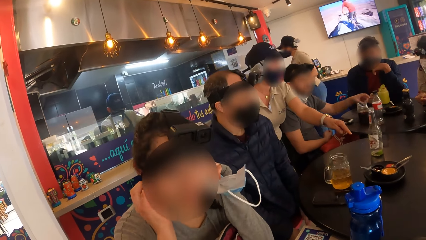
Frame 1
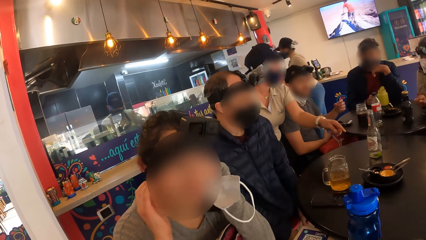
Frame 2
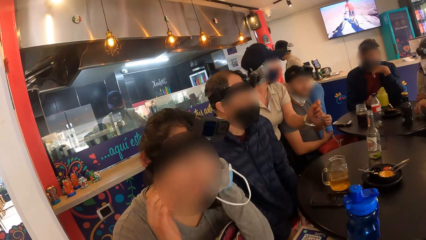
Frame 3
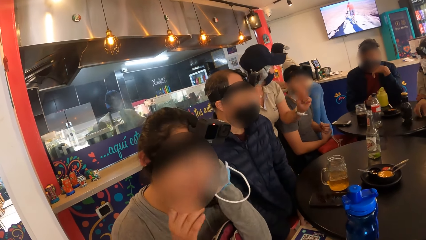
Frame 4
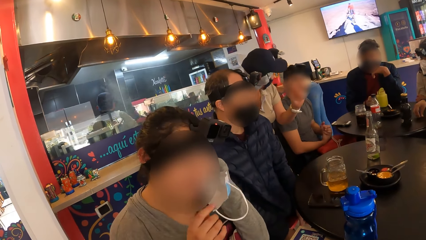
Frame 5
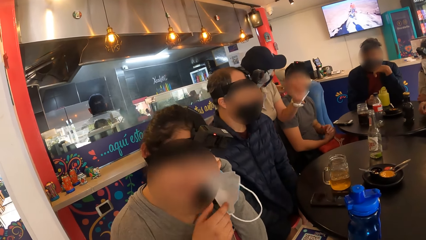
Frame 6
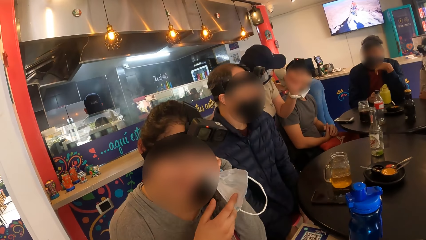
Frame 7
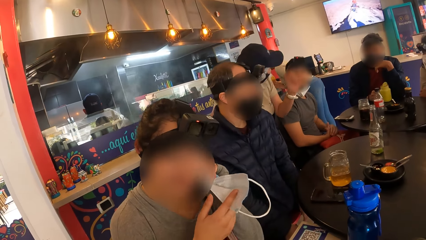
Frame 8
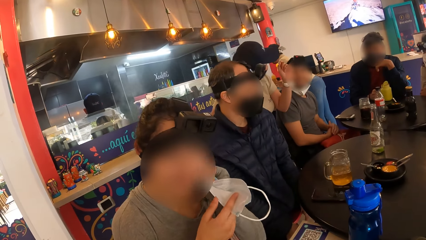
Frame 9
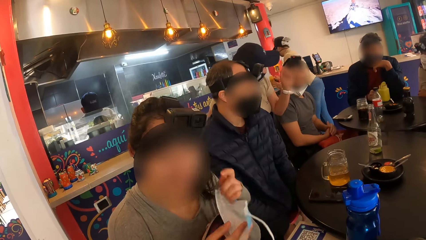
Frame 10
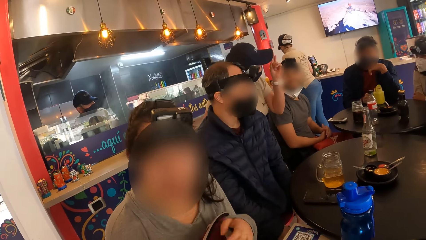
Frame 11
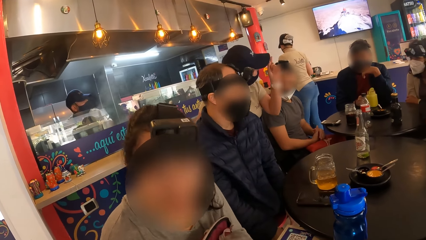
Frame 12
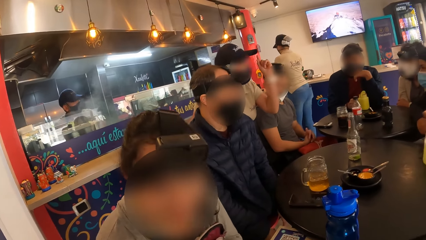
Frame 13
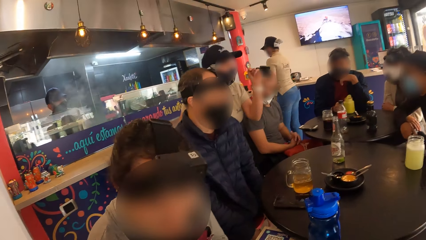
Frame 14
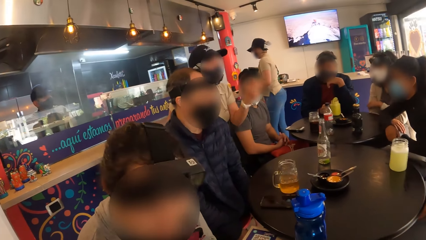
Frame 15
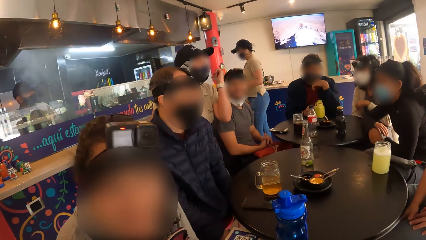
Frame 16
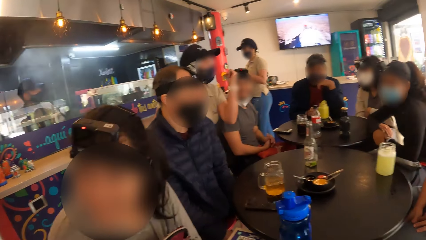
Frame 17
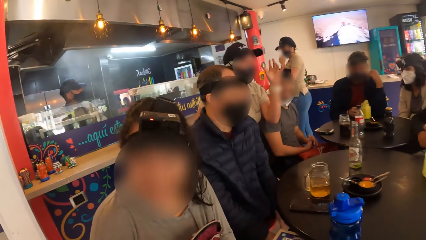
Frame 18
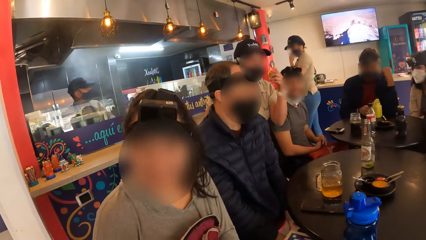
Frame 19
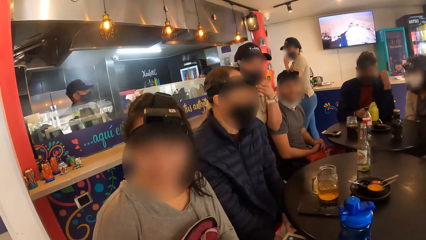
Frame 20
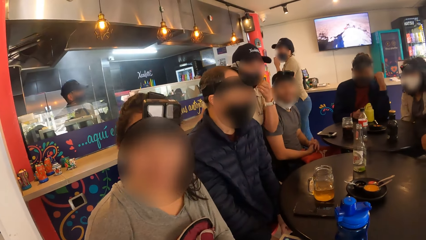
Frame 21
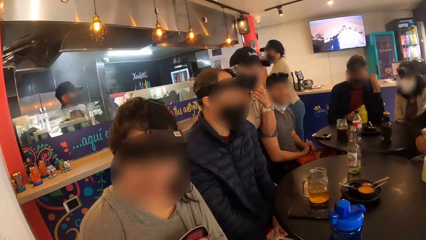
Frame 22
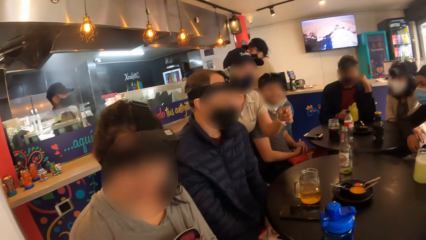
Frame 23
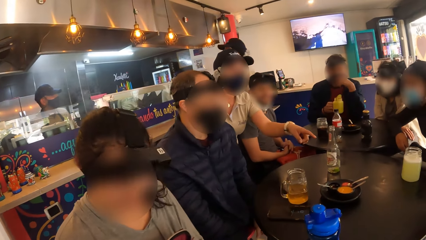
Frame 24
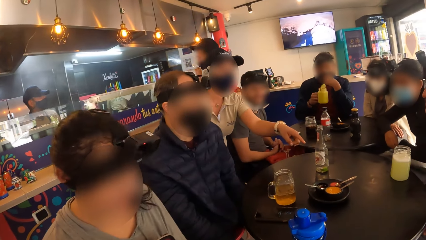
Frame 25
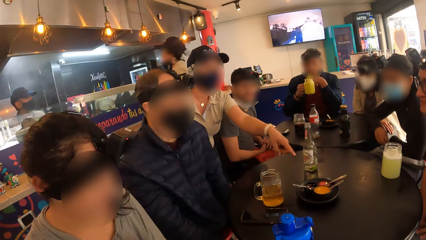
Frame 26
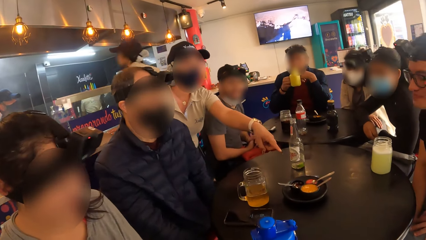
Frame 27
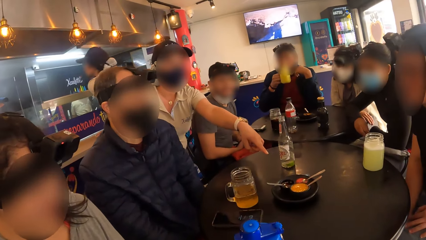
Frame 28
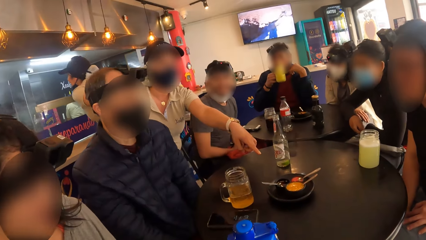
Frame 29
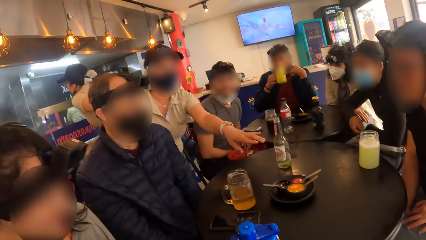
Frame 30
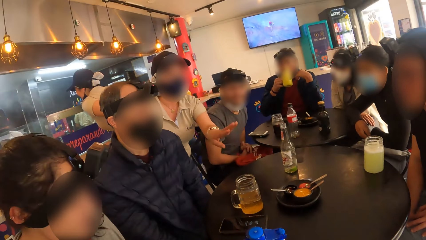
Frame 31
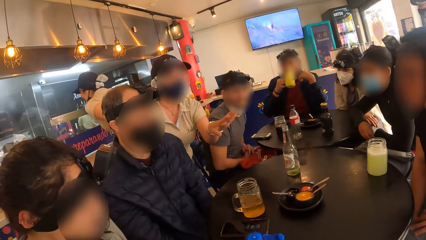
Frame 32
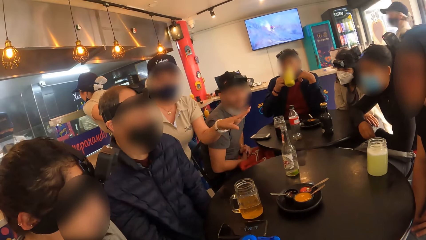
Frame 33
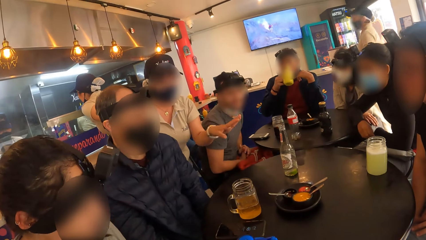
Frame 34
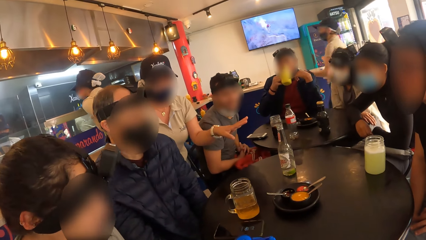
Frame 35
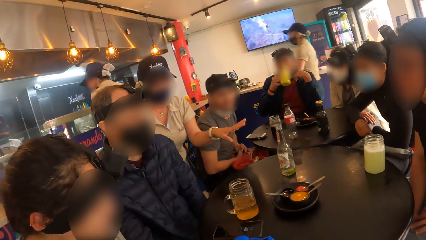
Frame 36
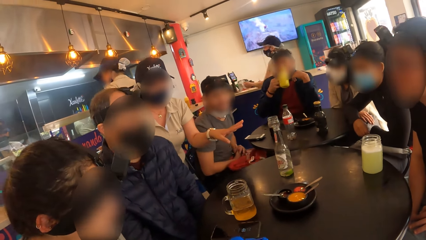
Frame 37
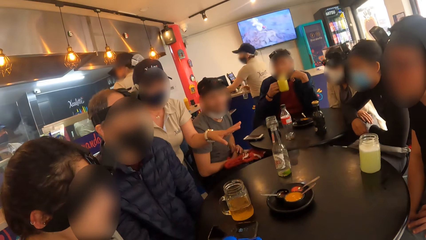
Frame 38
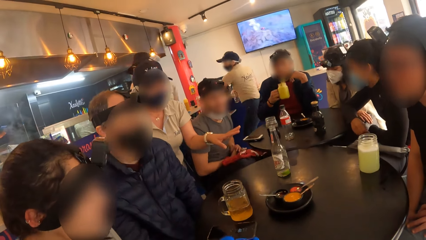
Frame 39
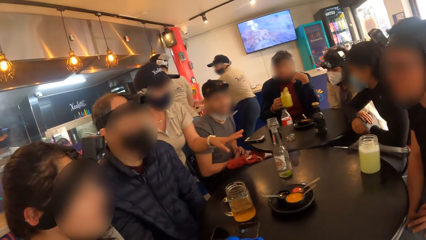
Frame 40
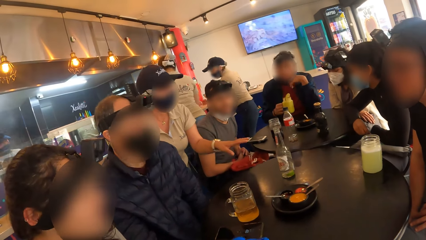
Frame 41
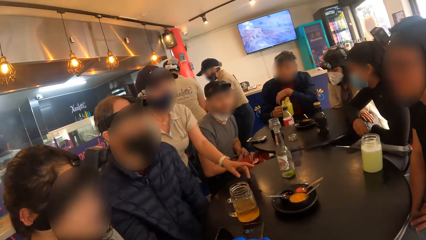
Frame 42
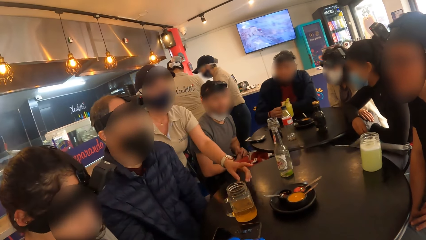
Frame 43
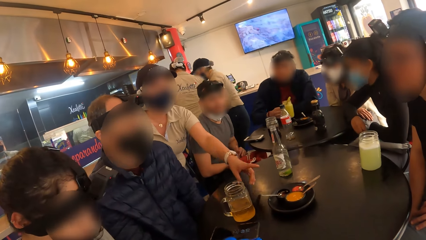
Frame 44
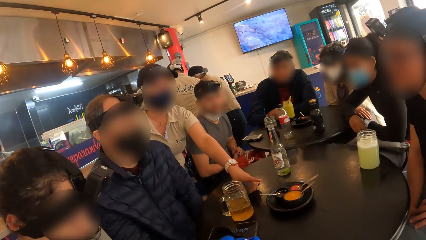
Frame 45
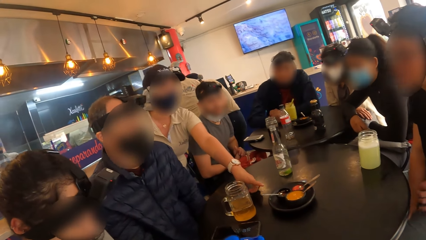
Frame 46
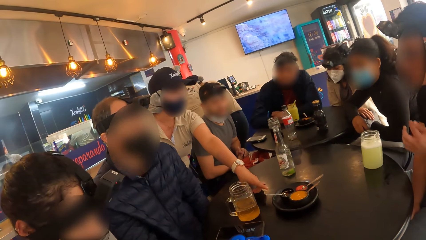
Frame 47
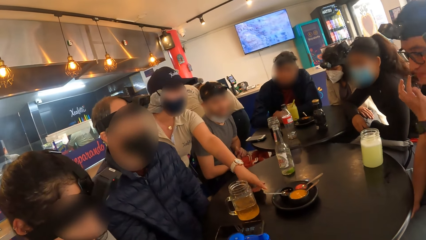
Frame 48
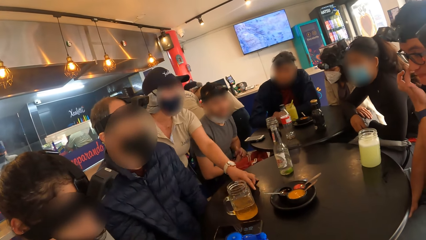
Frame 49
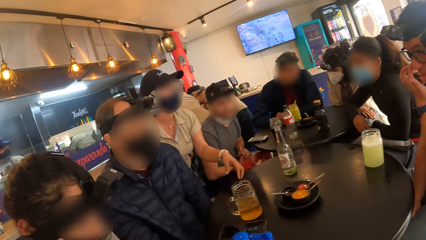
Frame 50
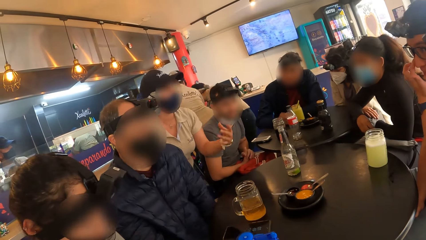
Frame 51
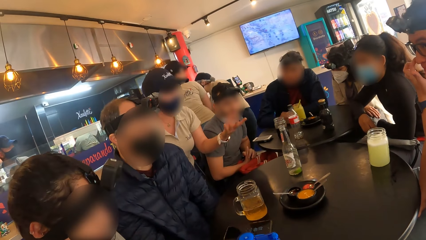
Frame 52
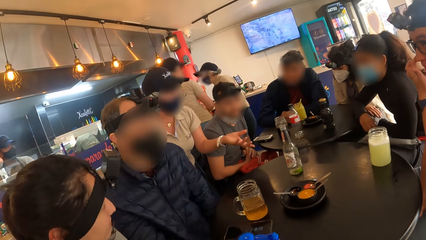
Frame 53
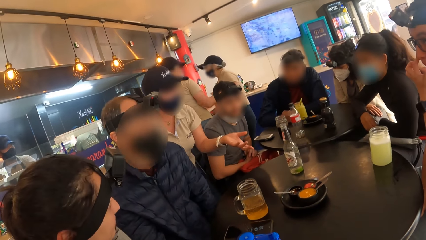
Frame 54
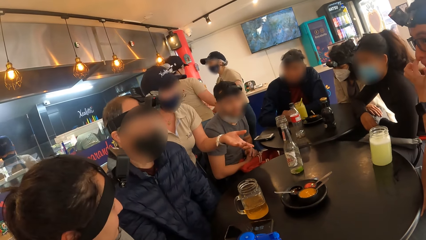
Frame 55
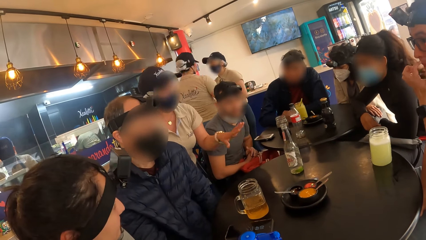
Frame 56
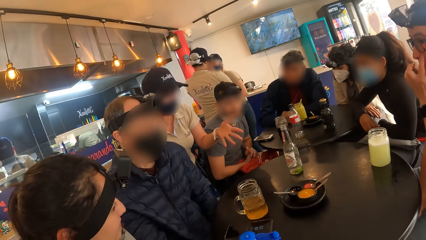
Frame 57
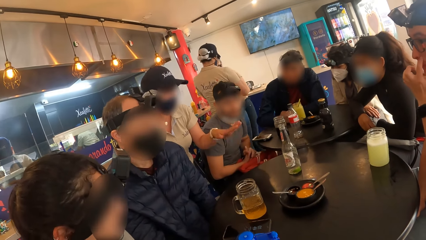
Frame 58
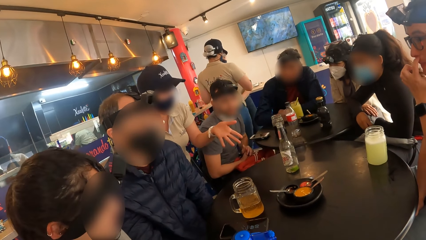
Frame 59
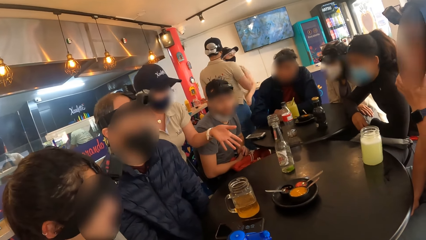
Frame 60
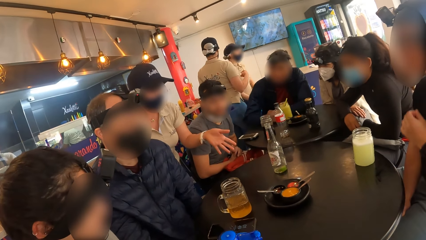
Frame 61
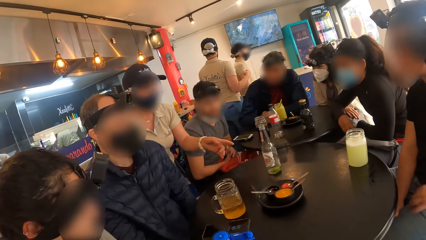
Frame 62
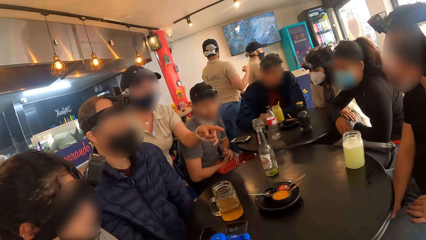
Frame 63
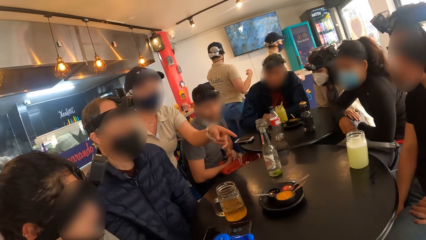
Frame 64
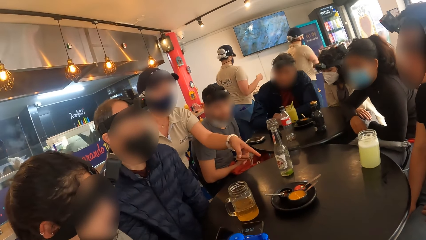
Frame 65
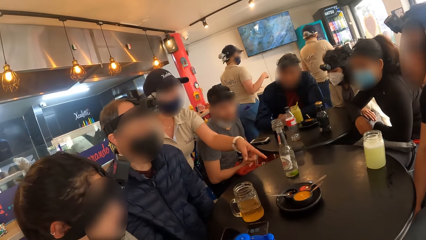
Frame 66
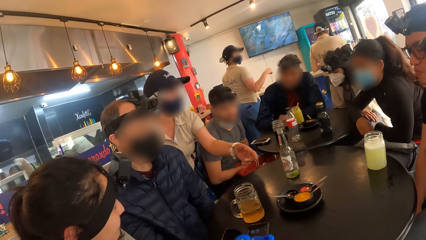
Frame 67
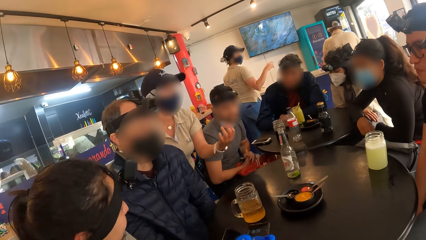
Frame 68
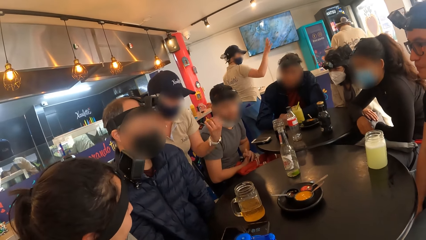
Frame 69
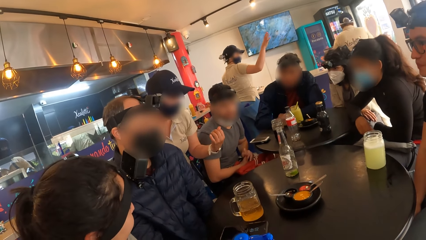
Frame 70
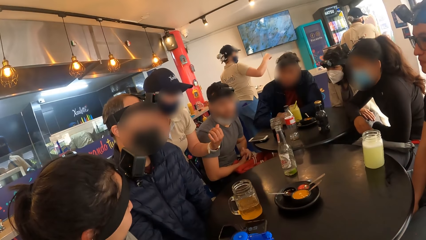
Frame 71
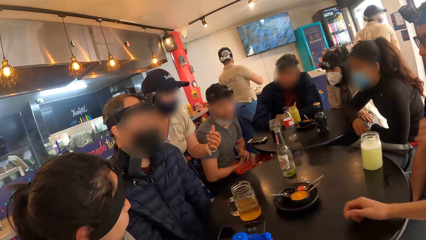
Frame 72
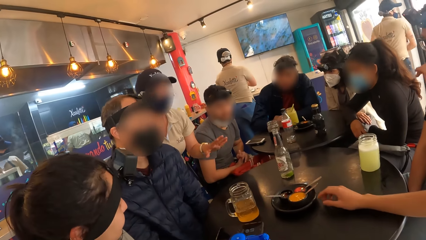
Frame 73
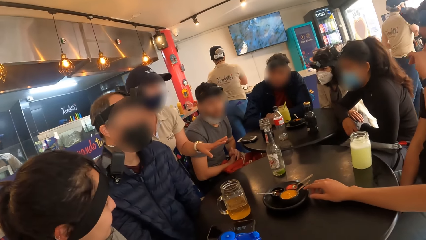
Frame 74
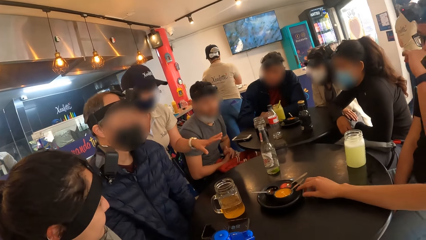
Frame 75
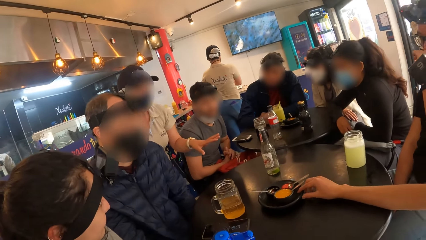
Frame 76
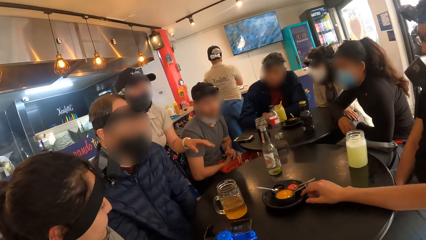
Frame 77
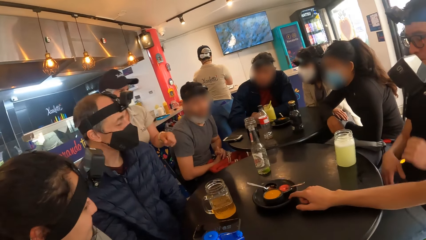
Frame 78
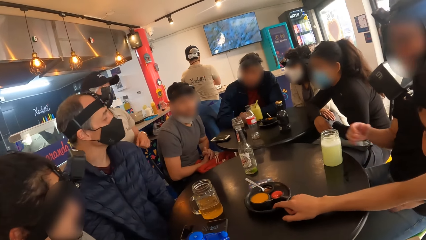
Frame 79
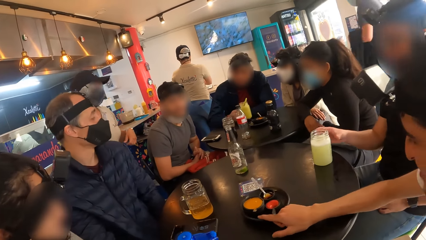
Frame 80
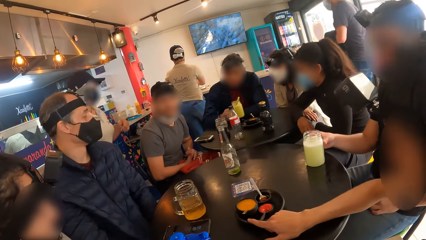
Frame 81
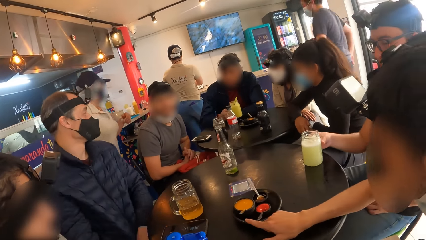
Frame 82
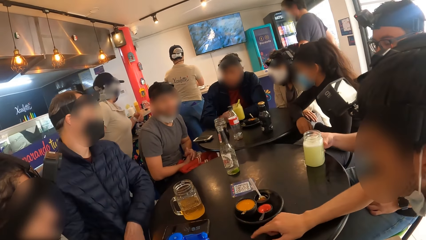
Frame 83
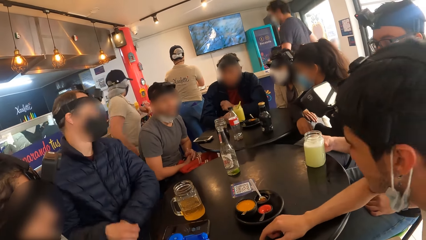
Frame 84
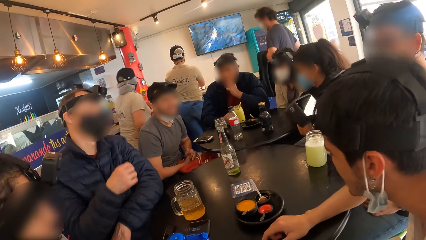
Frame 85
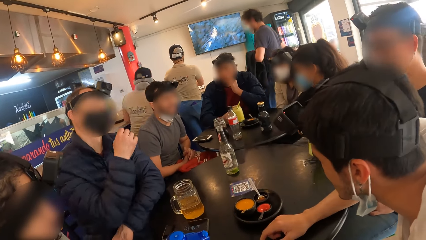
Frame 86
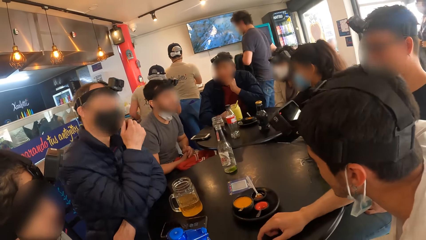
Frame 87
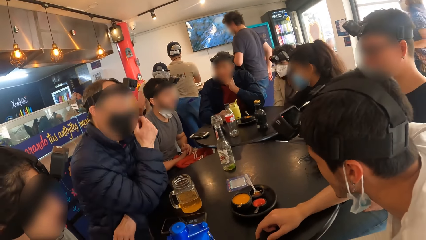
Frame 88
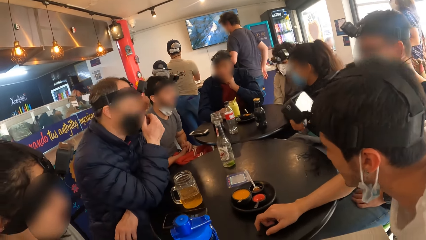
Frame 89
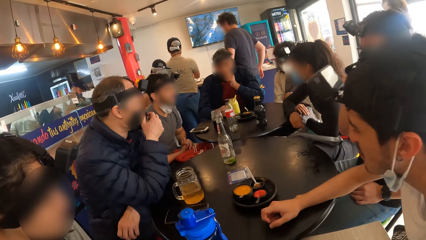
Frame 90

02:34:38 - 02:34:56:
A man picks the jar of juice from the table with his right hand. He drinks from the jar of juice with his right hand. He drops the jar of juice on the table with his right hand. Another man moves a plate of cookies on the table with his right hand.
